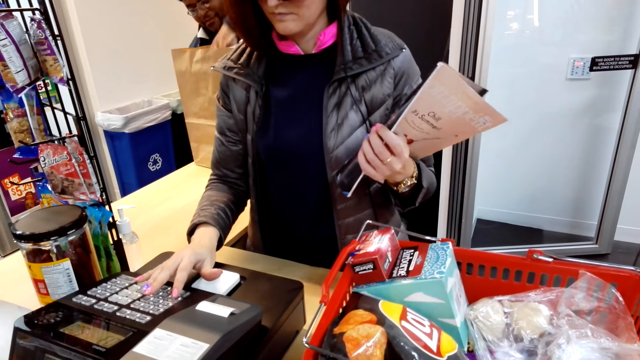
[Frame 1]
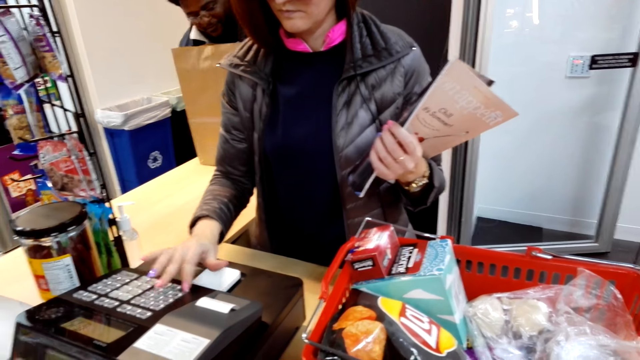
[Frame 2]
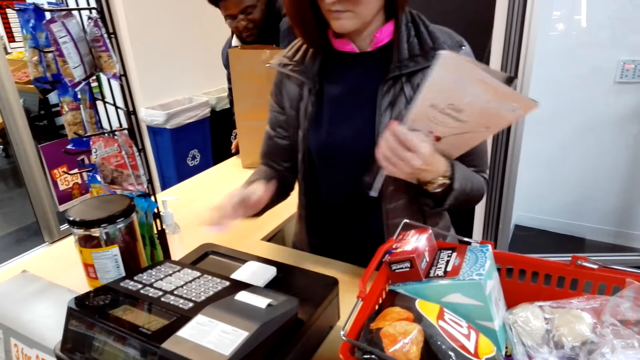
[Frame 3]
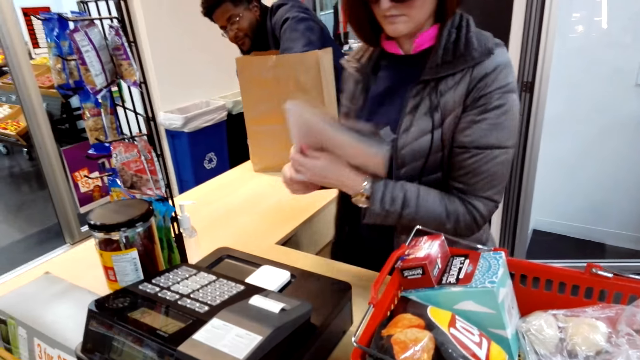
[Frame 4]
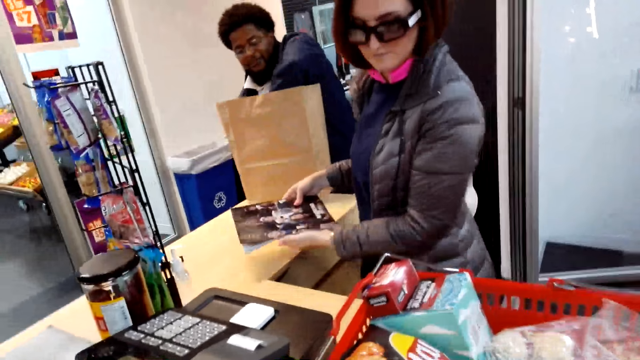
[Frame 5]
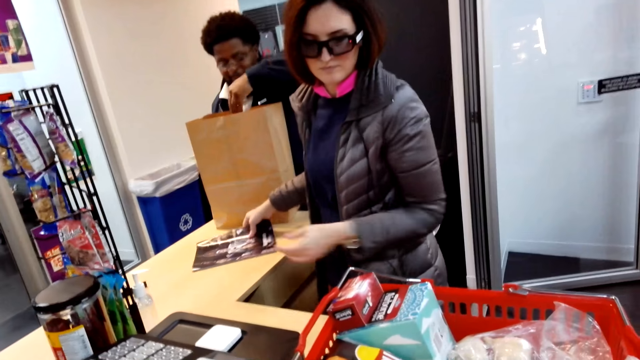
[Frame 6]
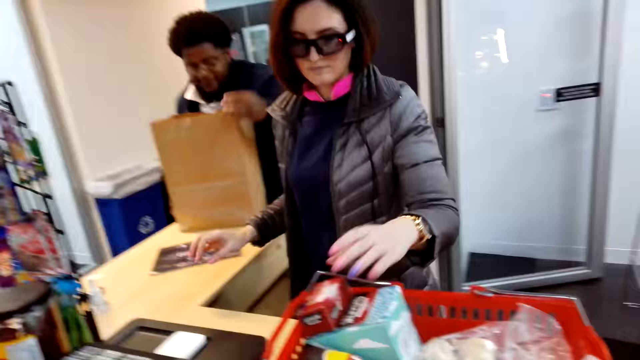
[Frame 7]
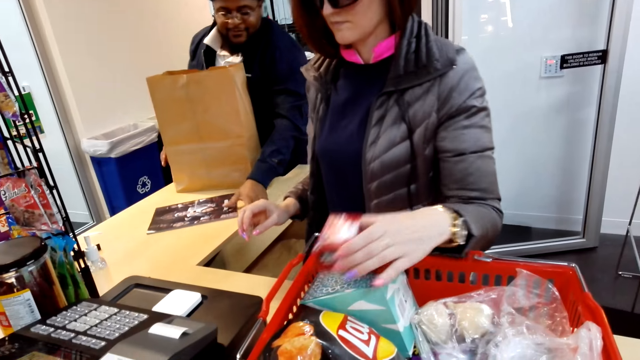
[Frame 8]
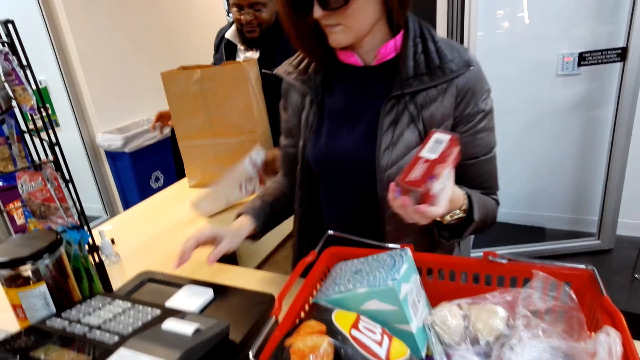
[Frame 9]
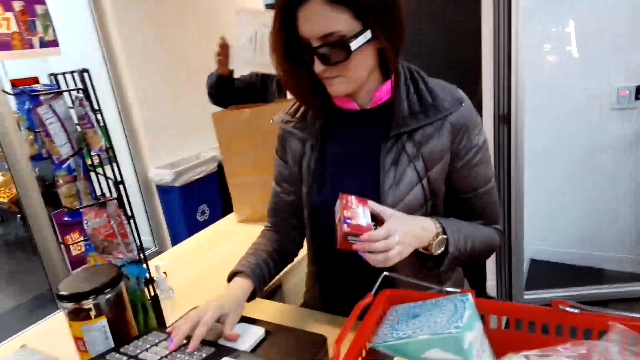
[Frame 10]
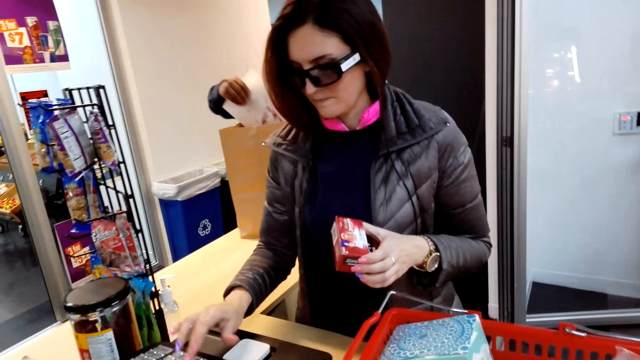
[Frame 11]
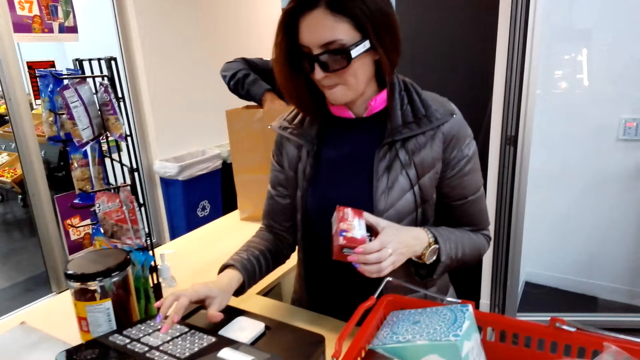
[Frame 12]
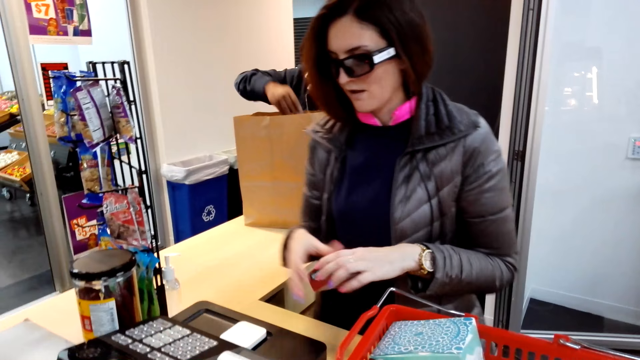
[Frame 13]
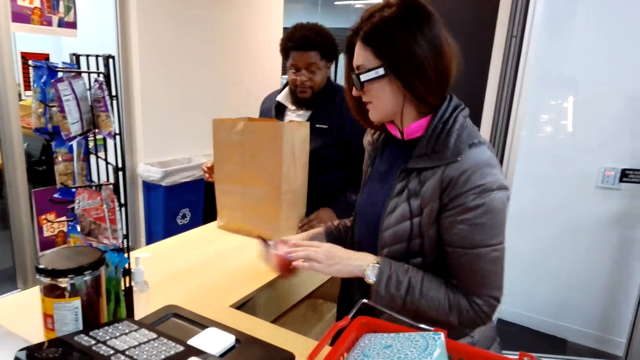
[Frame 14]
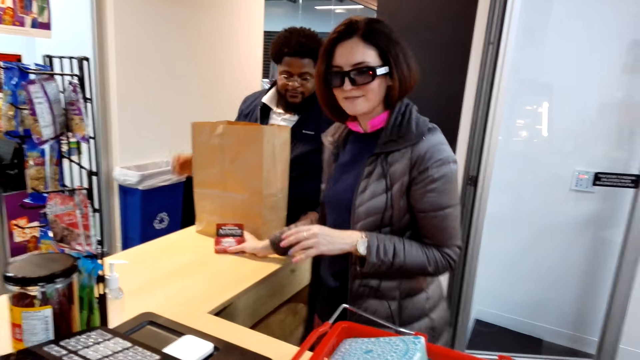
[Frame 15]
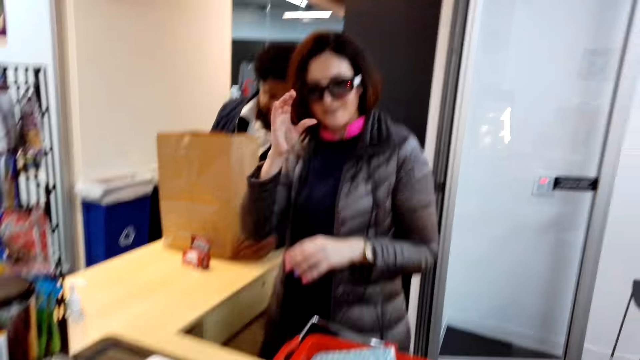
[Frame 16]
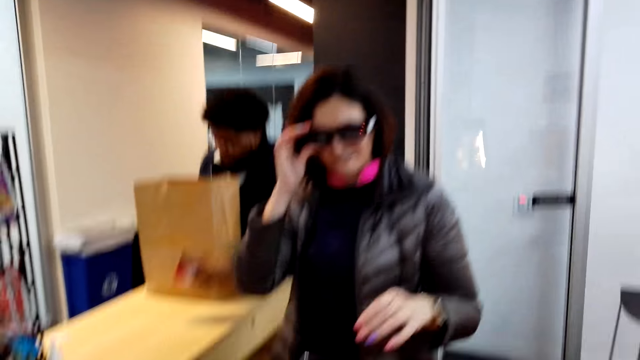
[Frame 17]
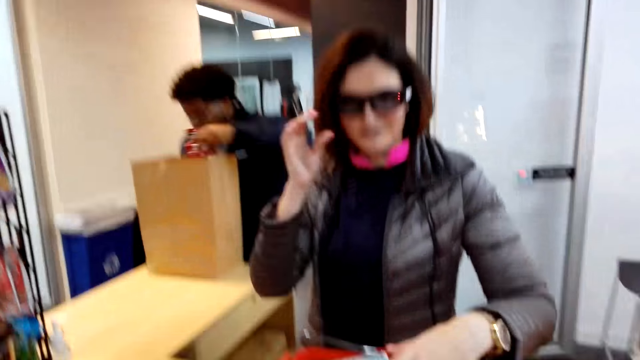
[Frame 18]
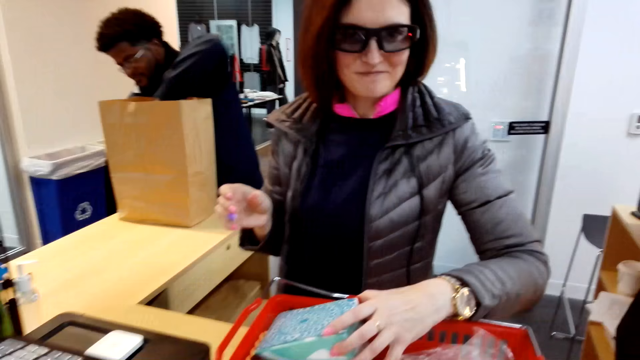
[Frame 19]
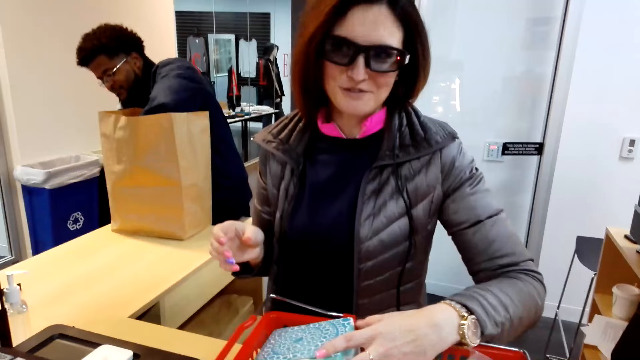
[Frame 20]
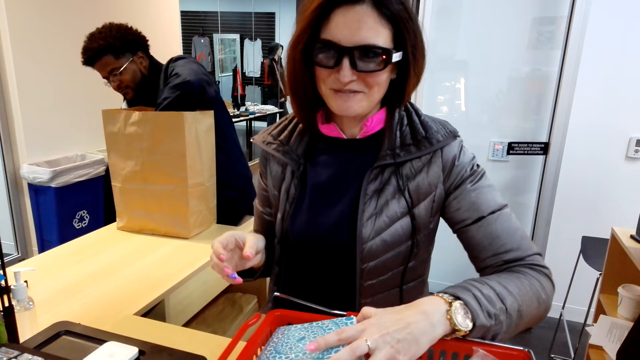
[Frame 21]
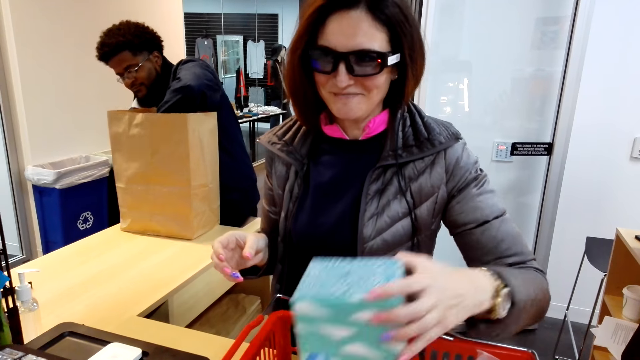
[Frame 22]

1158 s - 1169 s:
A man places tissue papers in the shopping bag. A woman operates the cashier machine. The camera wearer looks around the cashier desk. The woman operates the cashier machine. The woman places a magazine on the table. The woman picks up something. The man picks up the magazine. The woman operates the cashier machine. The man places the magazine in the shopping bag. The camera wearer converses with the woman. The woman operates the cashier machine. The woman places something on the table. The woman moves glasses. The woman picks up something.

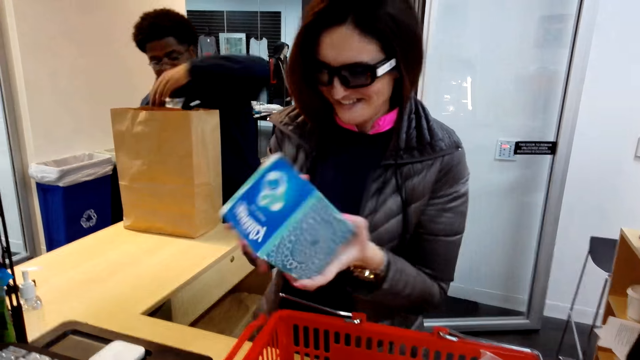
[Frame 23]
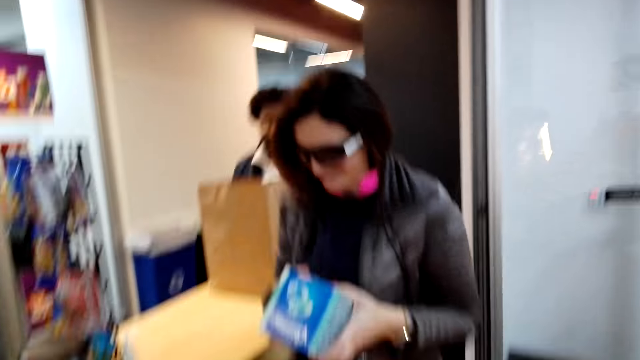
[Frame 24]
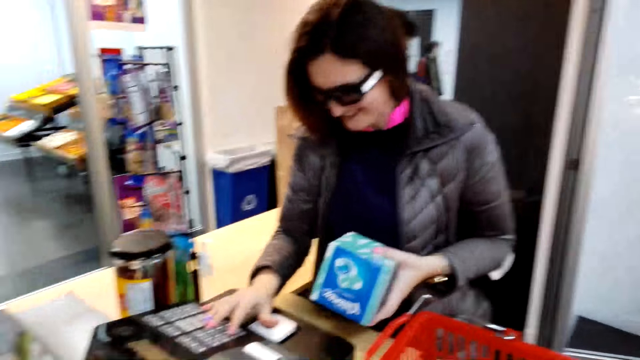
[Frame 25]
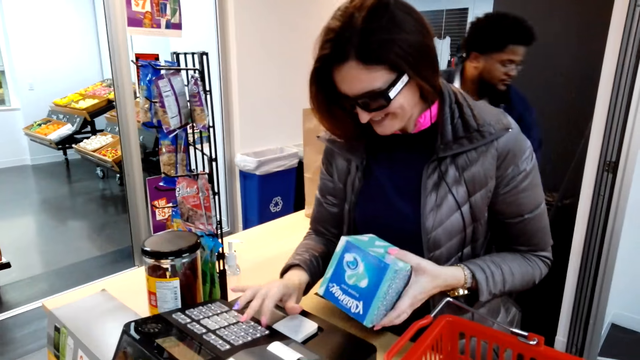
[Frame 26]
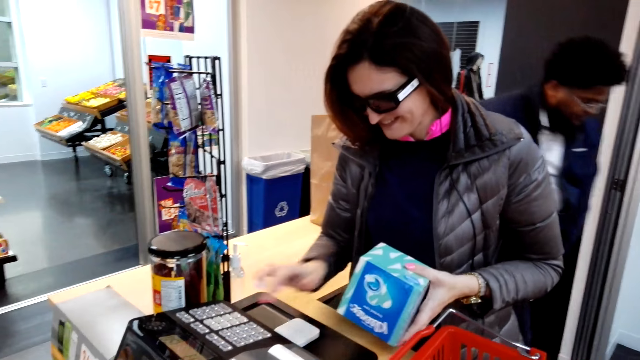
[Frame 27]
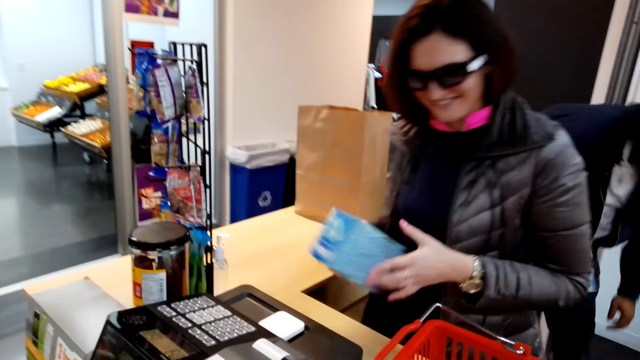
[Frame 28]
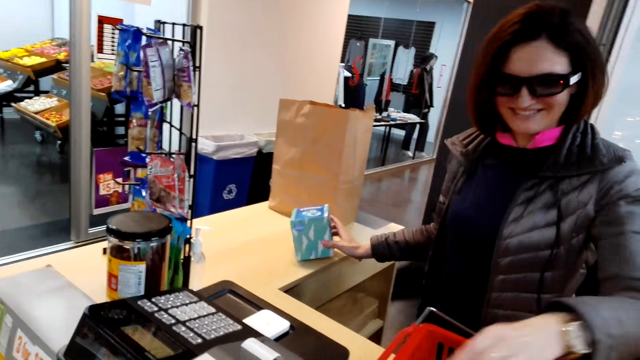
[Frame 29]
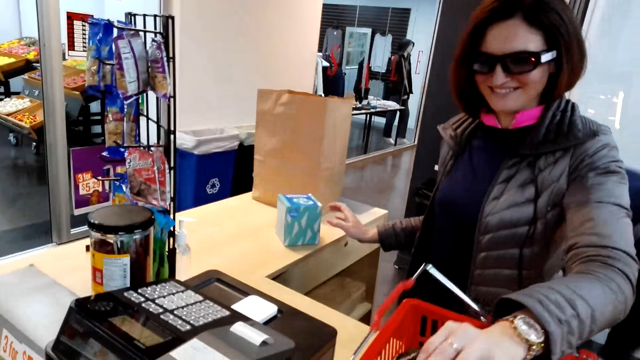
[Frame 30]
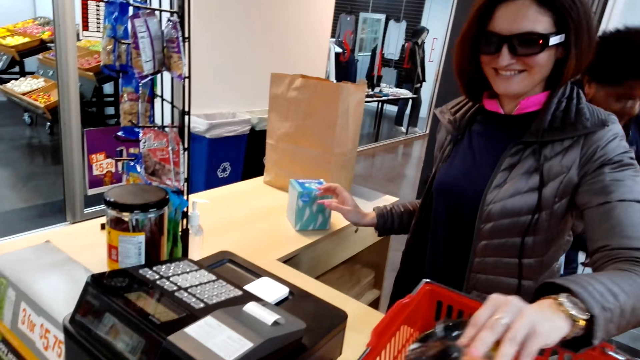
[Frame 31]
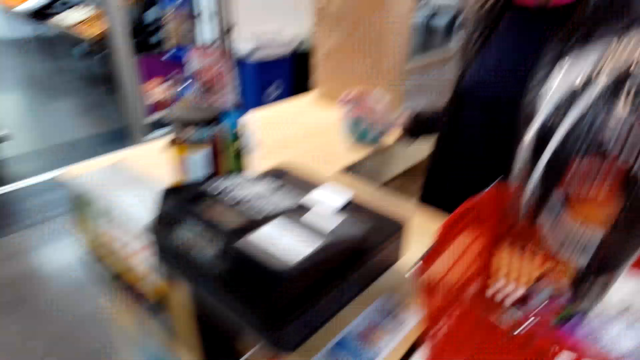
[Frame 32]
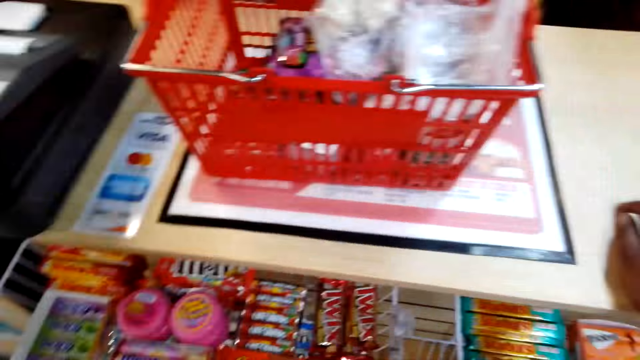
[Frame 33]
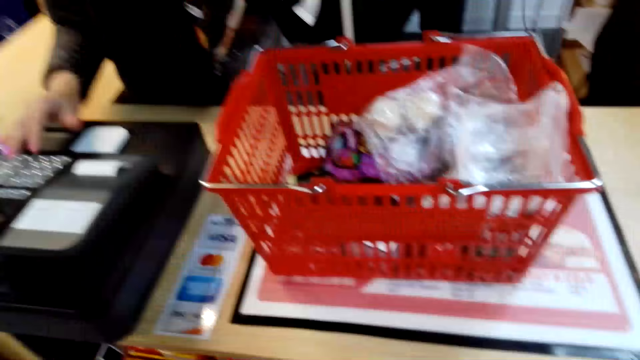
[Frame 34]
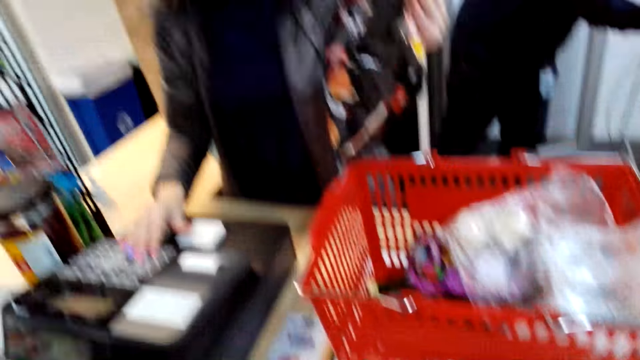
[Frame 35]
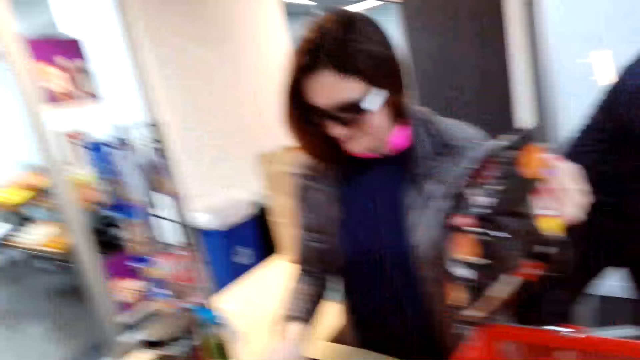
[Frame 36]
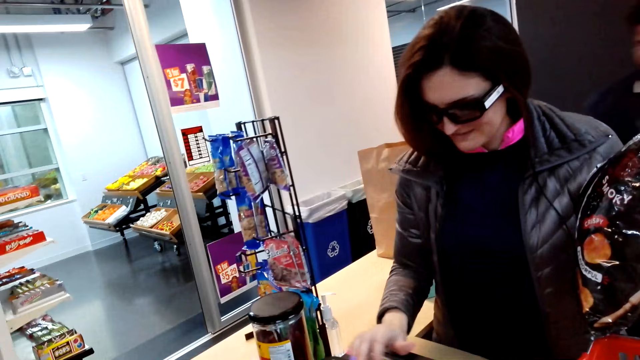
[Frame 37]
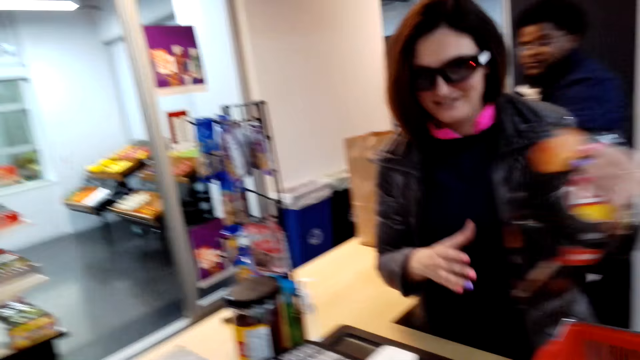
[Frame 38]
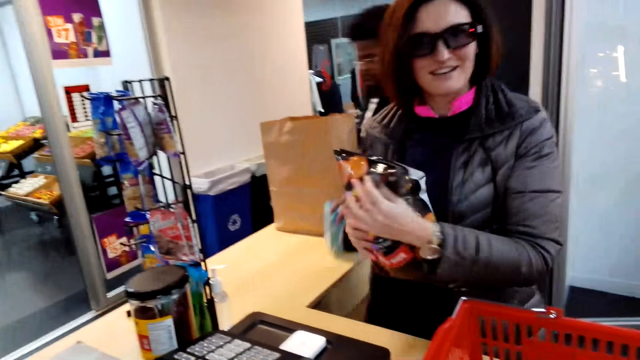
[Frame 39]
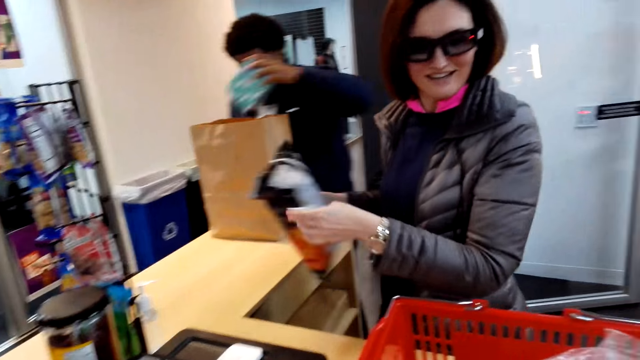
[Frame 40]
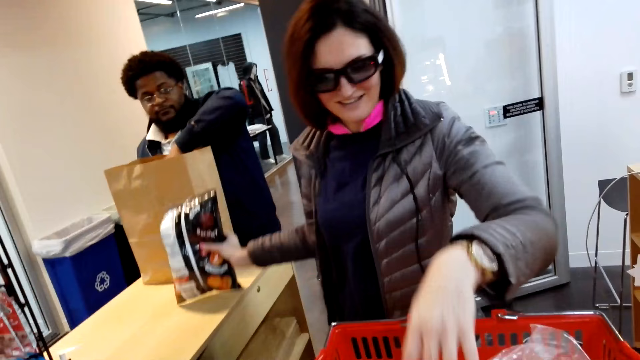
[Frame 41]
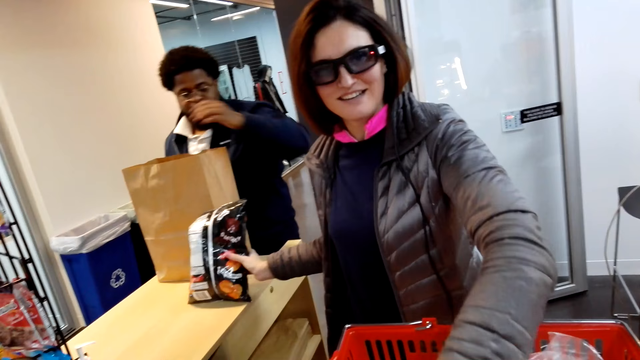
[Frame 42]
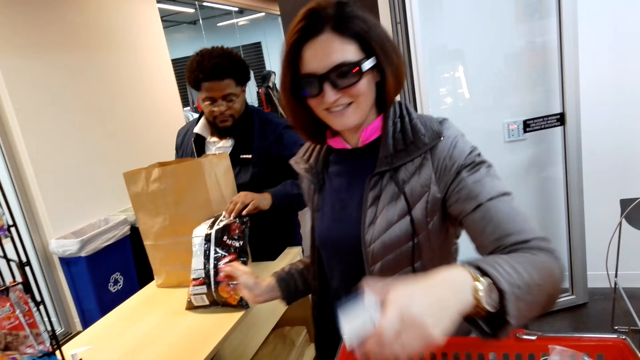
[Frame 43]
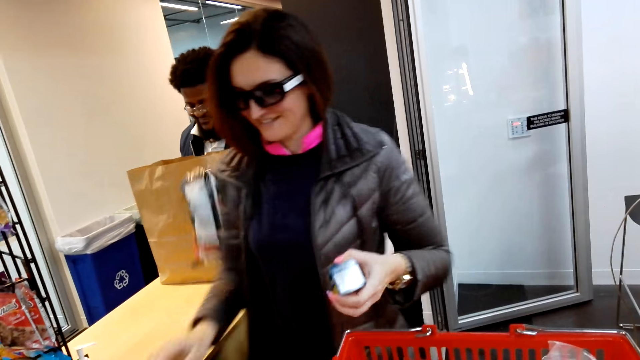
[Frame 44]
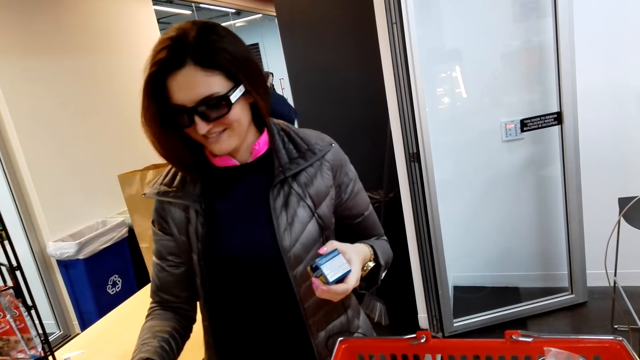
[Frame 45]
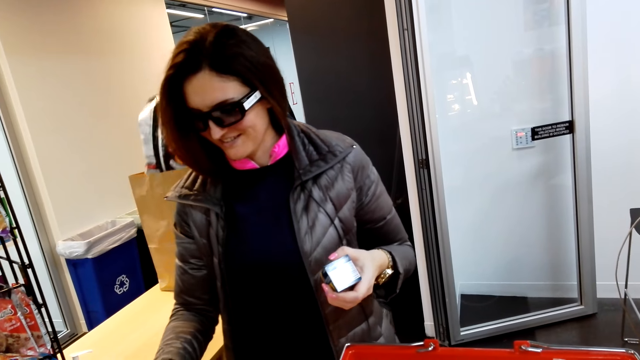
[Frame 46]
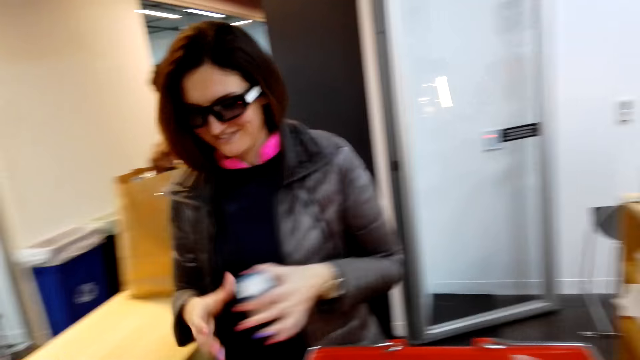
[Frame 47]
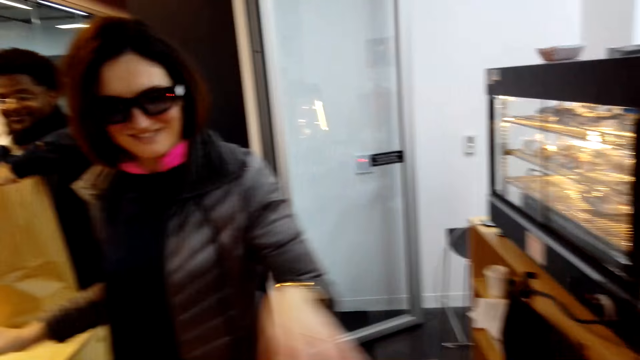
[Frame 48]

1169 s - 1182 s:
A woman operates the cashier machine. A man checks something. The woman places something on the table. The woman picks up something. The camera wearer moves his body. He converses with the woman. The woman operates the cashier machine. The man picks up something. The camera wearer converses with the woman. The man places something in the shopping bag. The woman places something on the table. The woman picks up something. The man picks up something. The woman operates the cashier machine. The man places something in the shopping bag. The woman places something on the table.
